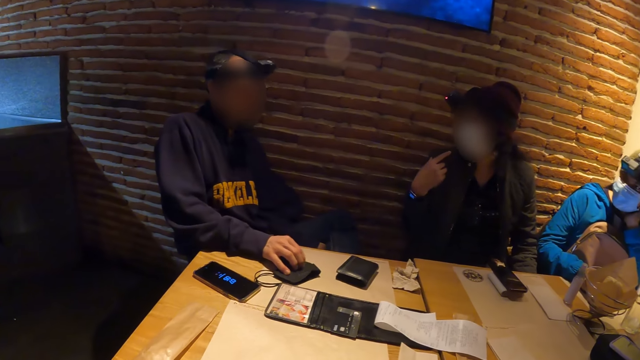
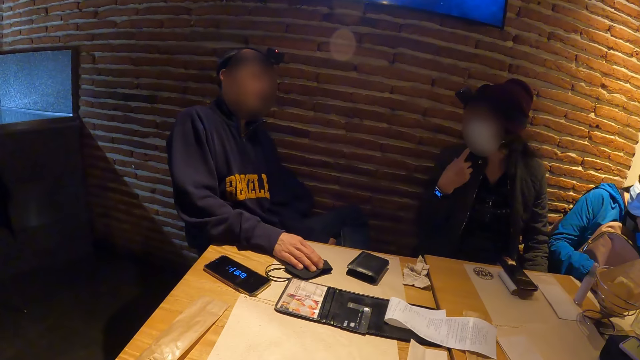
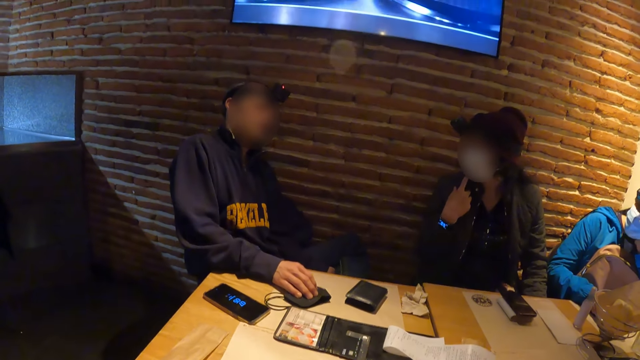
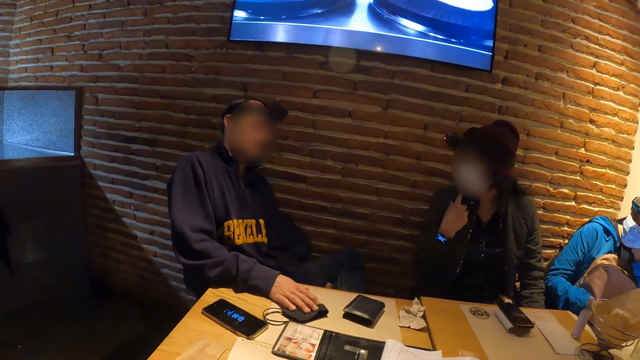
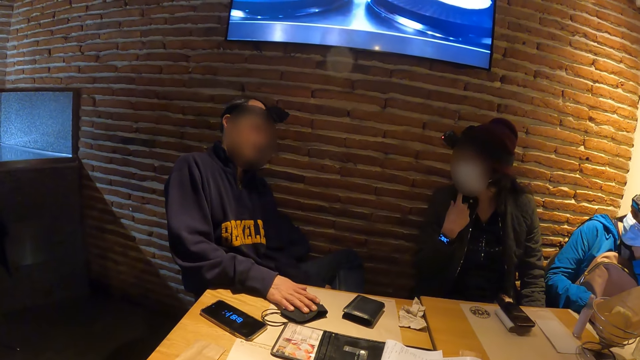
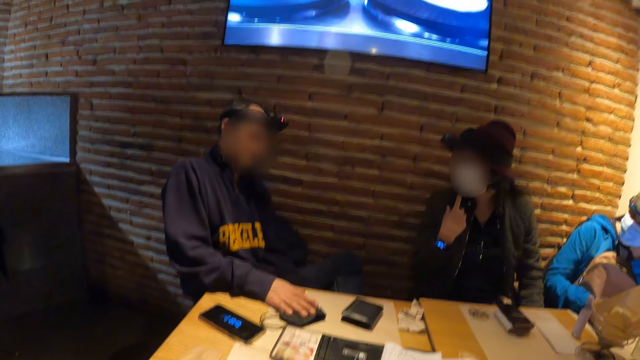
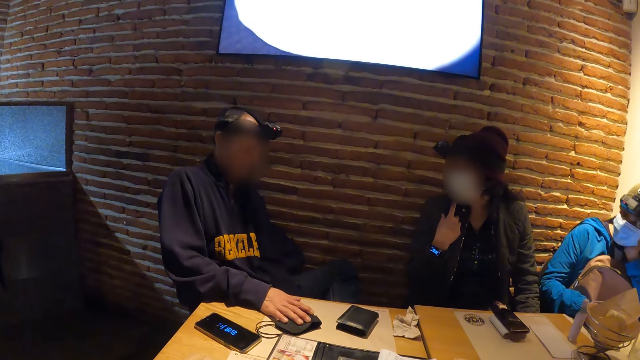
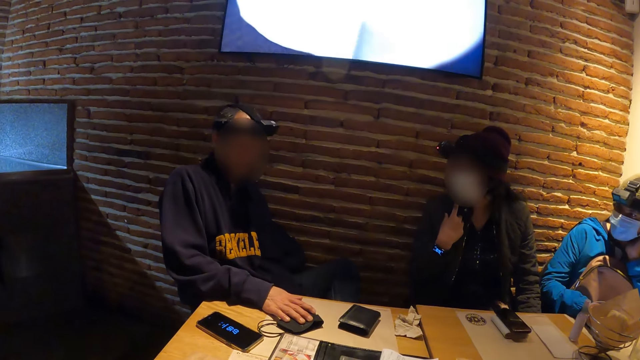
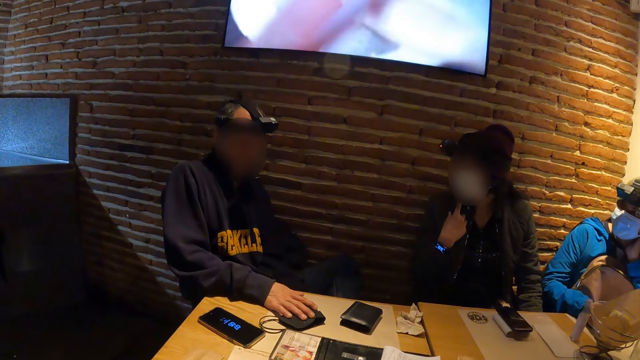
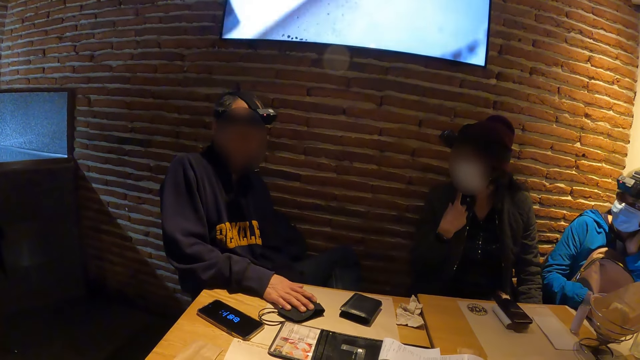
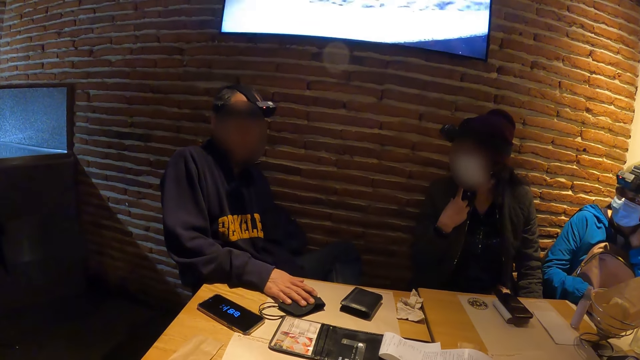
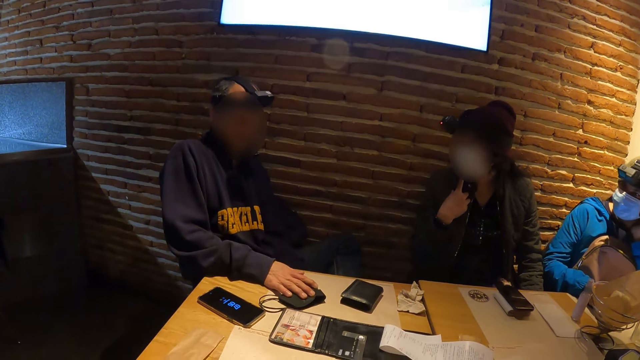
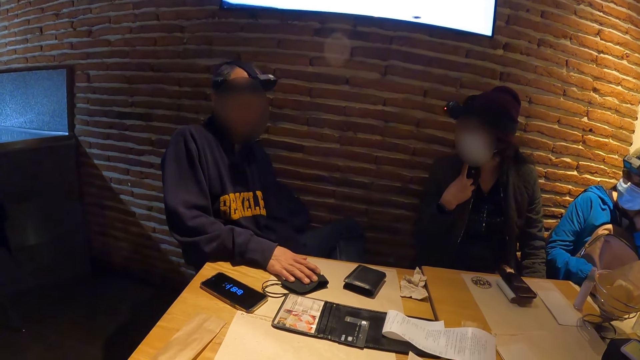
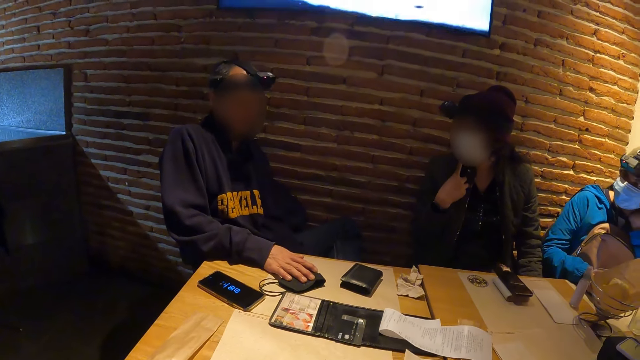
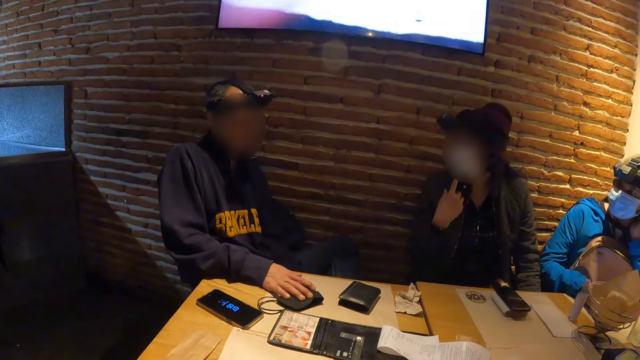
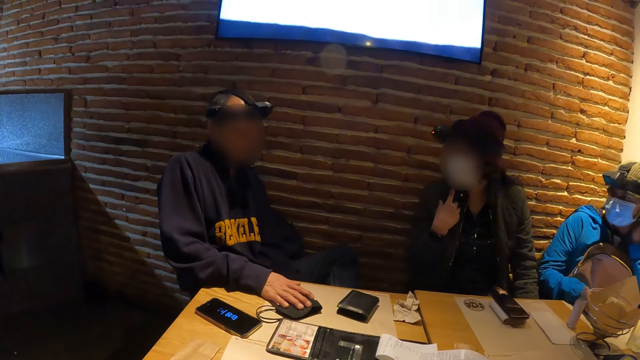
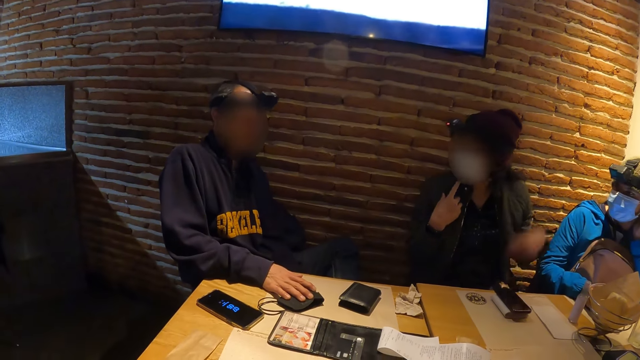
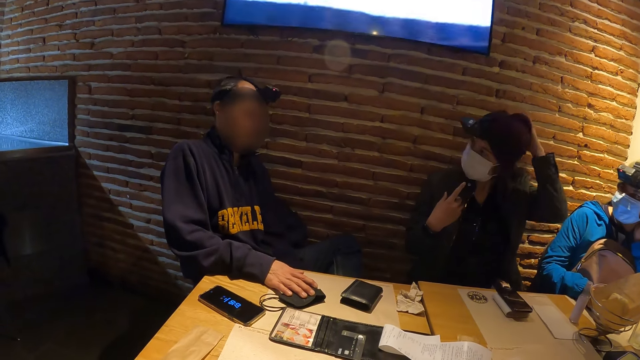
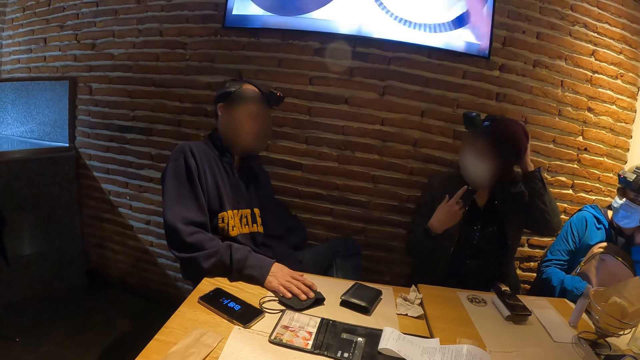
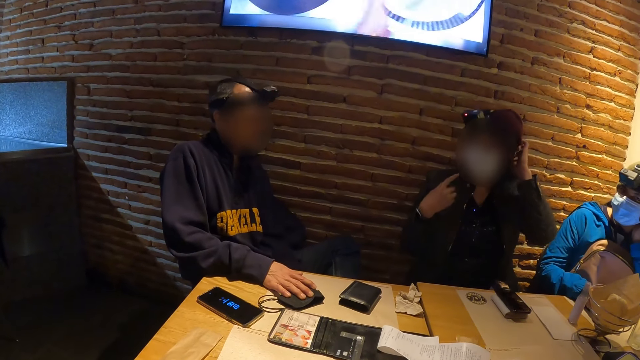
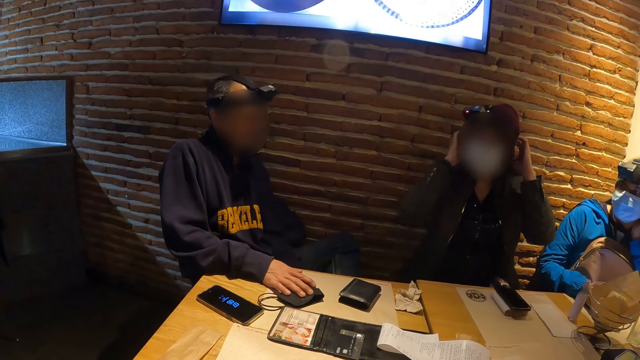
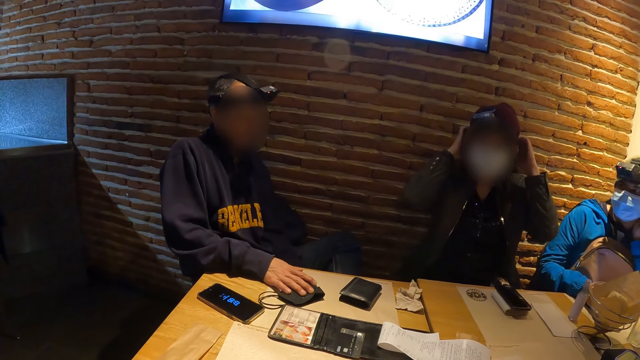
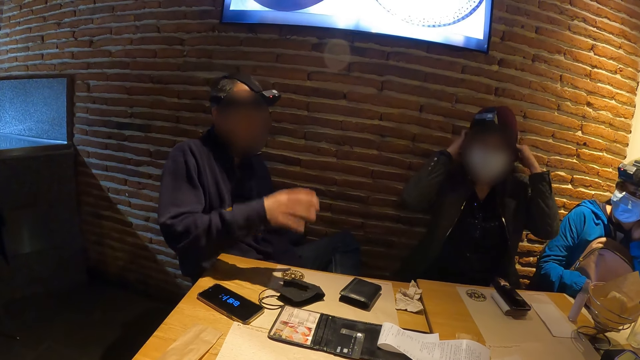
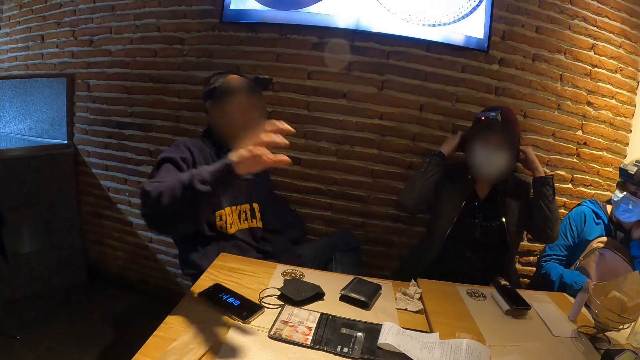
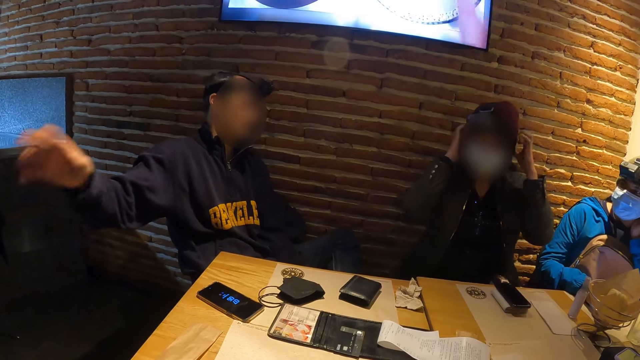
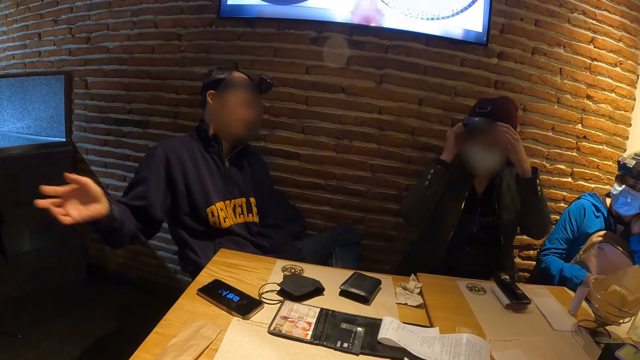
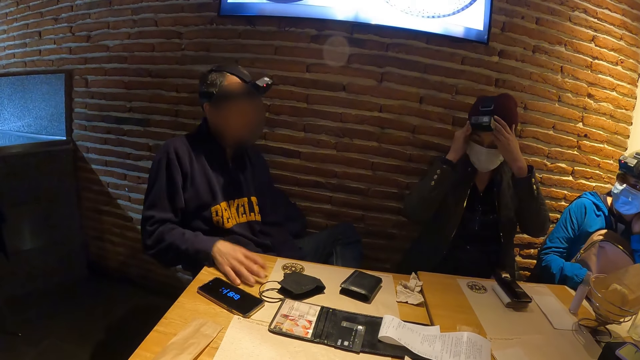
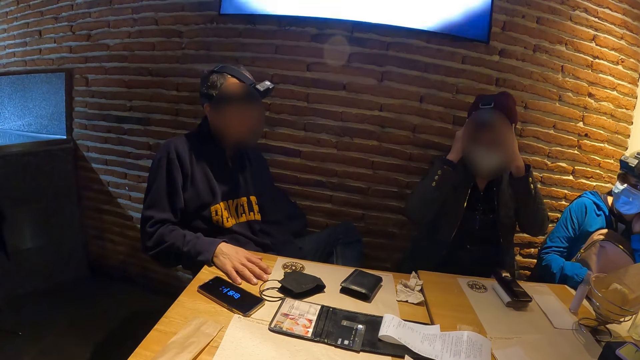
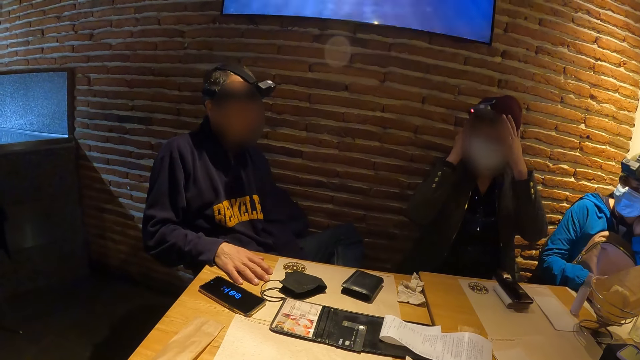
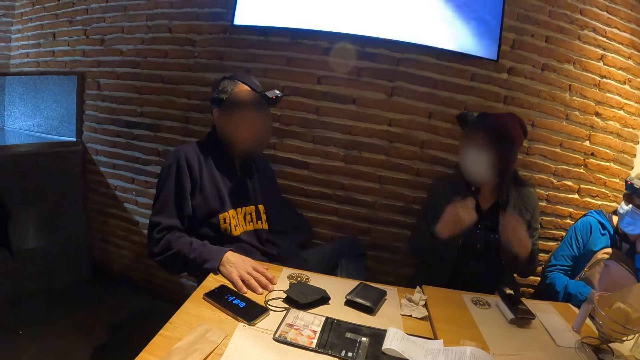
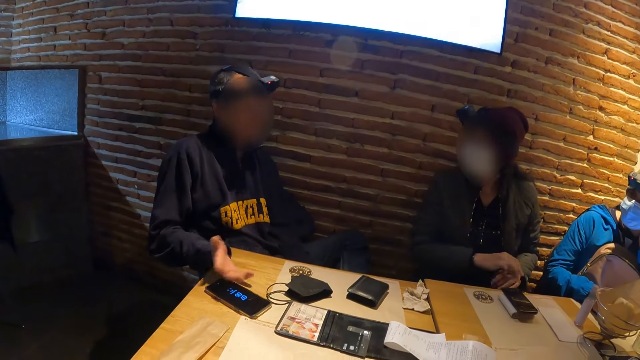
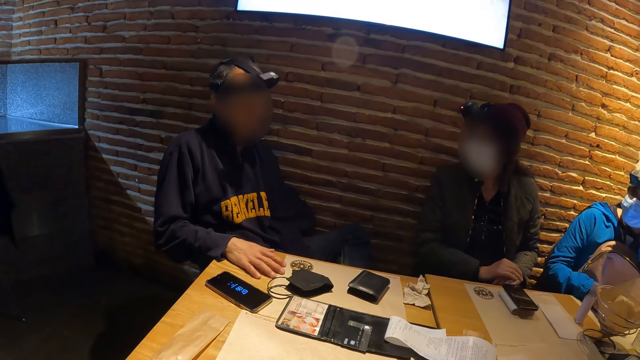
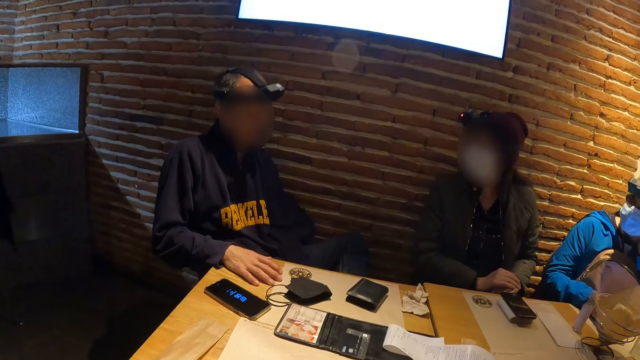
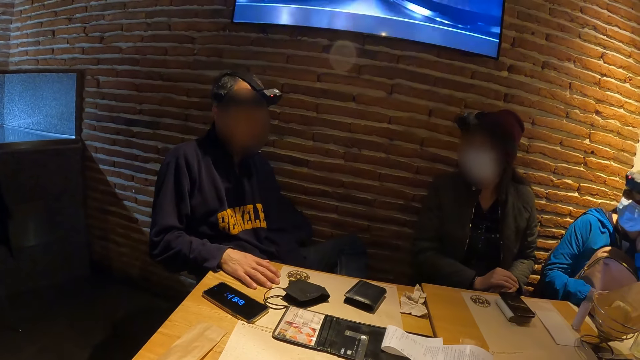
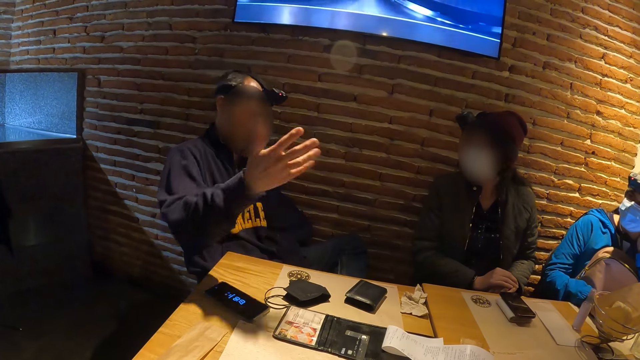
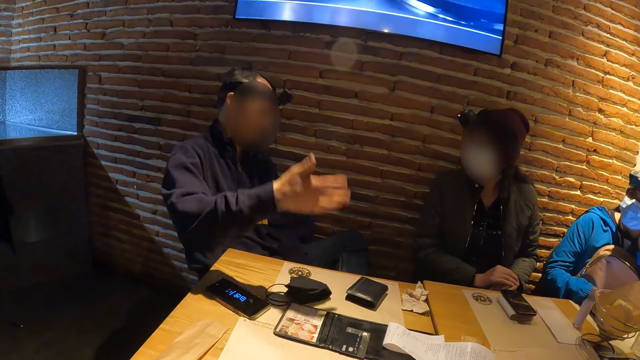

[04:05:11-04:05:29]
The woman places her left hand on the beanie on her head. The woman adjusts the beanie on her head with both hands. The woman adjusts the camera on her head with both hands.

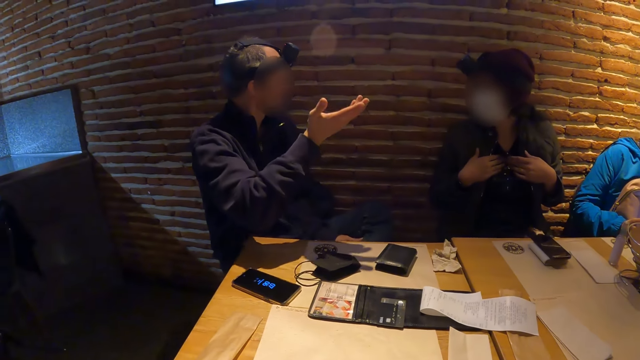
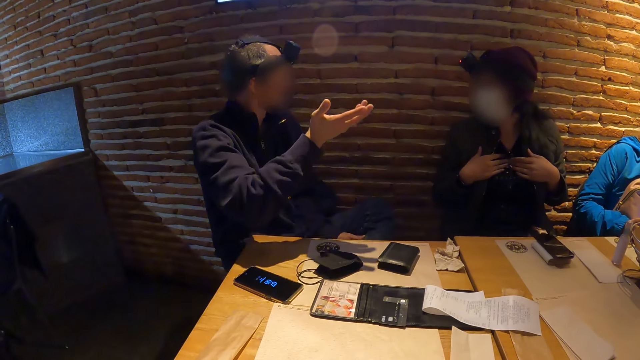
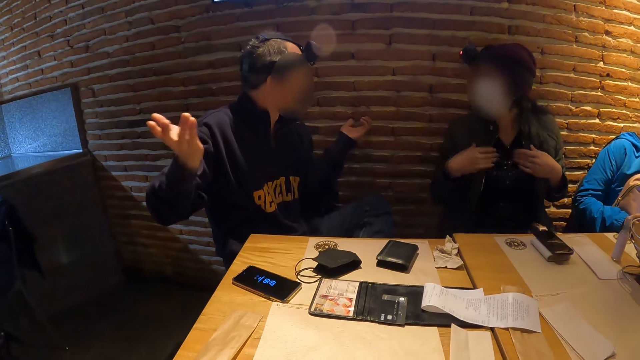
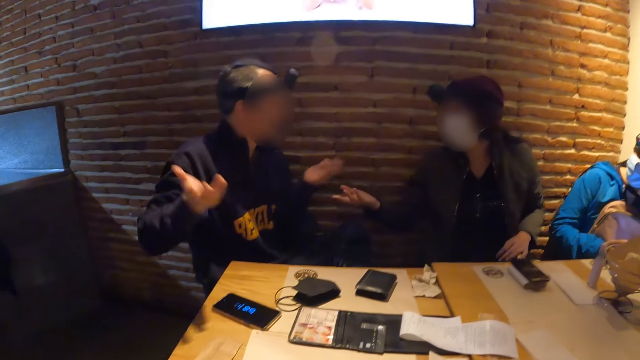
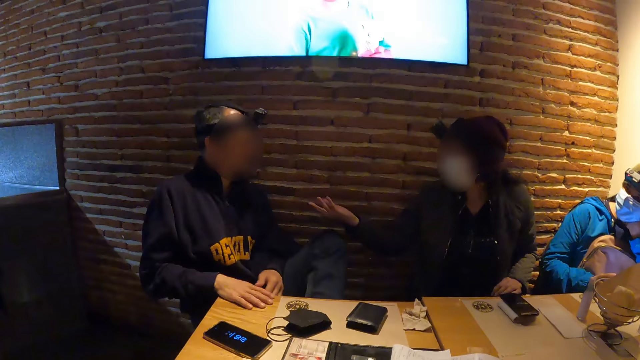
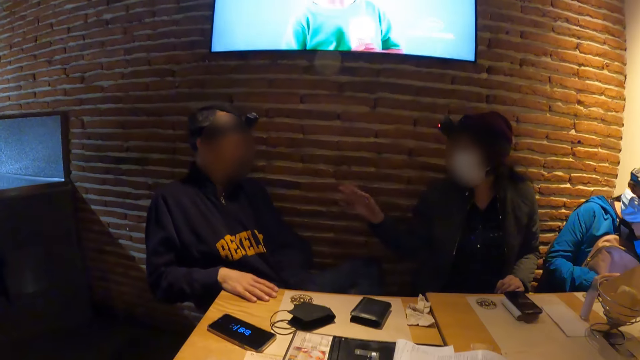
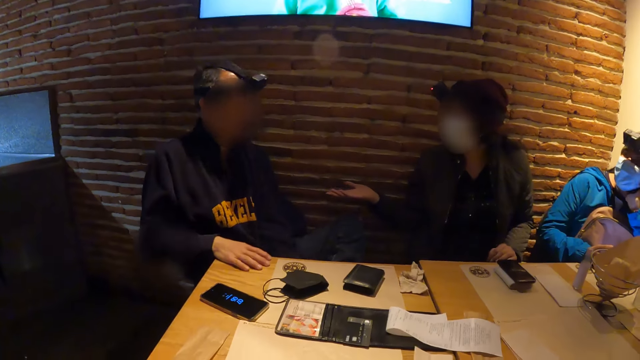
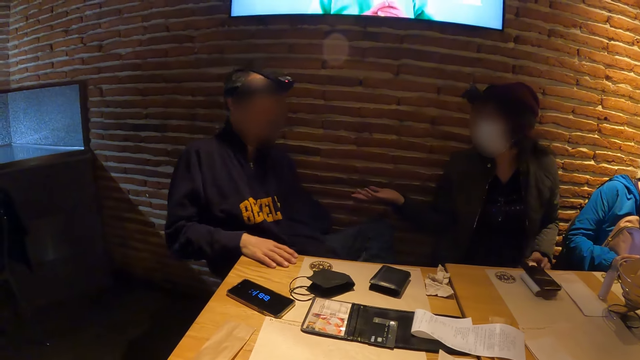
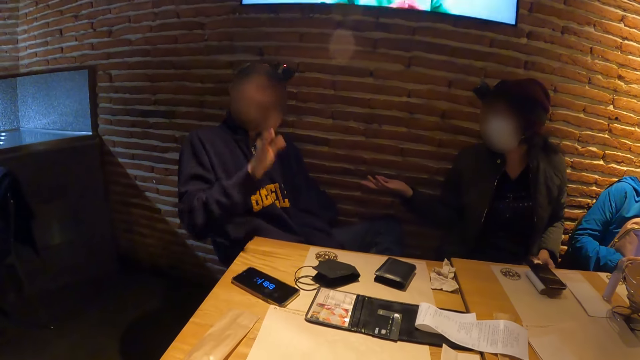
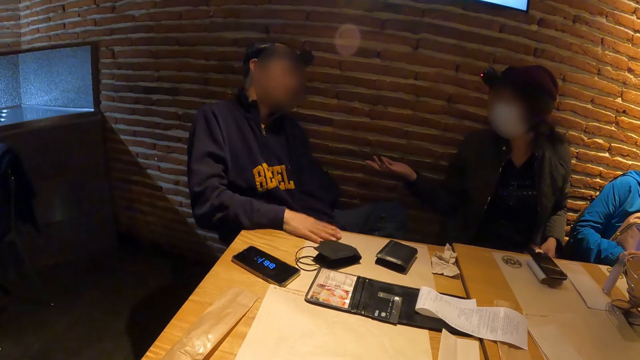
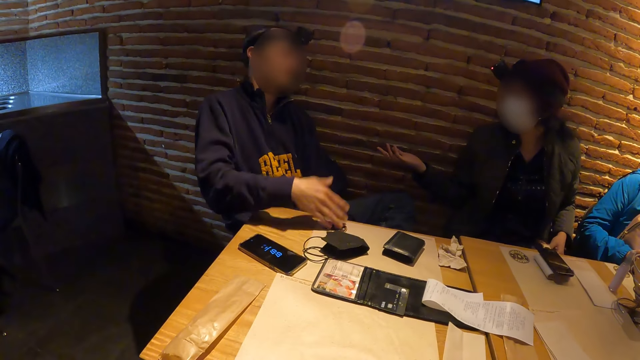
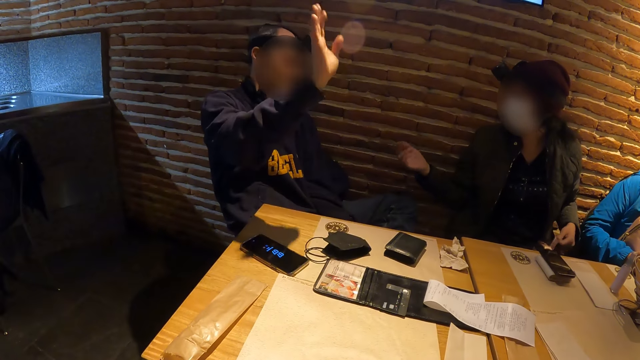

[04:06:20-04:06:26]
The man places his right hand on the table. He places his right hand on the table again.
